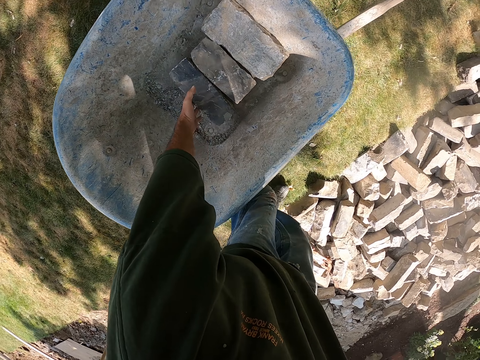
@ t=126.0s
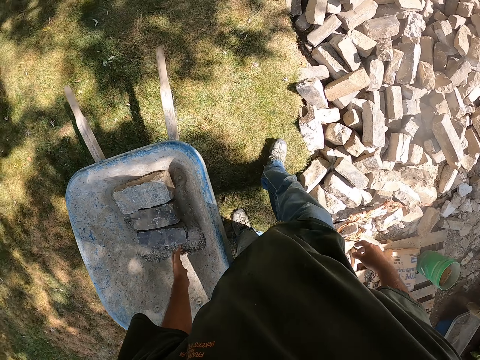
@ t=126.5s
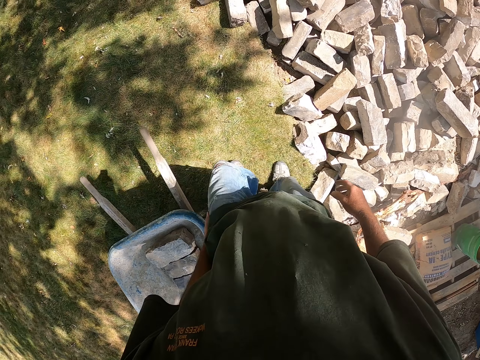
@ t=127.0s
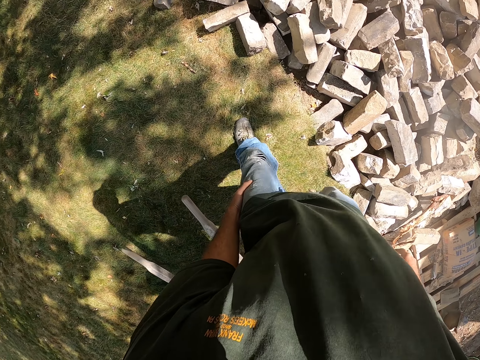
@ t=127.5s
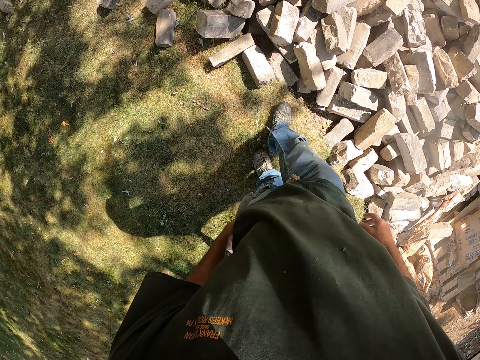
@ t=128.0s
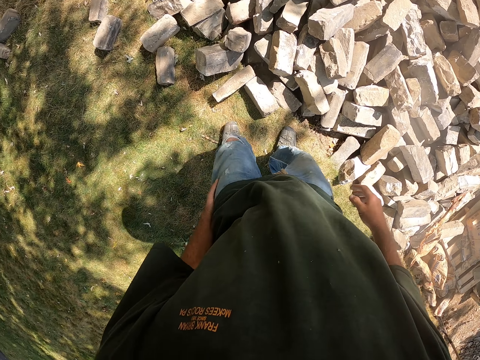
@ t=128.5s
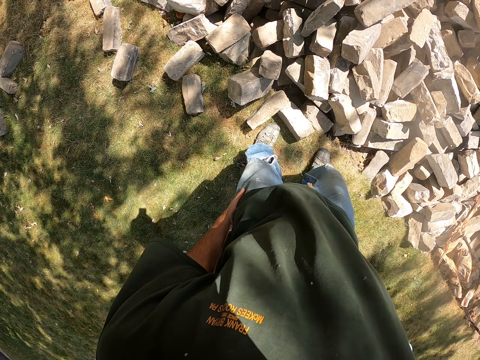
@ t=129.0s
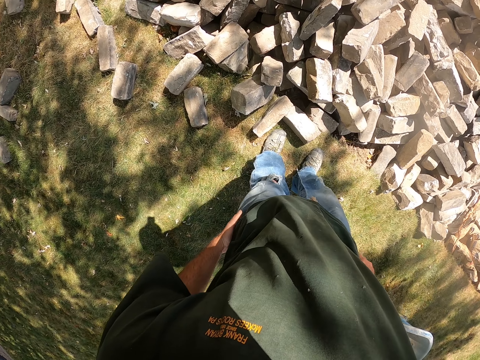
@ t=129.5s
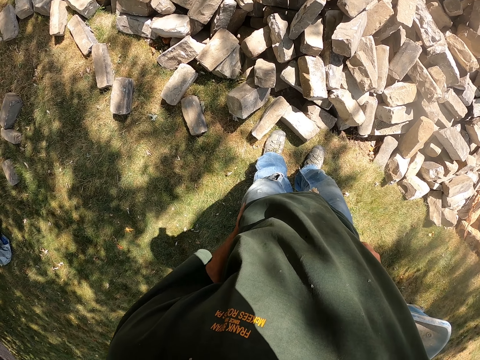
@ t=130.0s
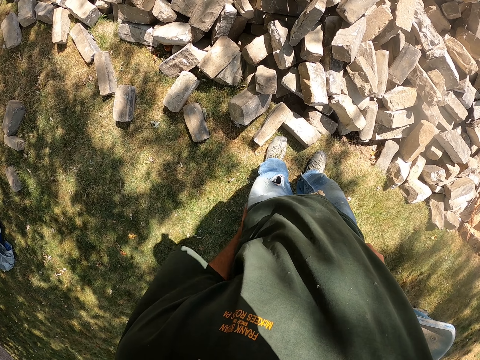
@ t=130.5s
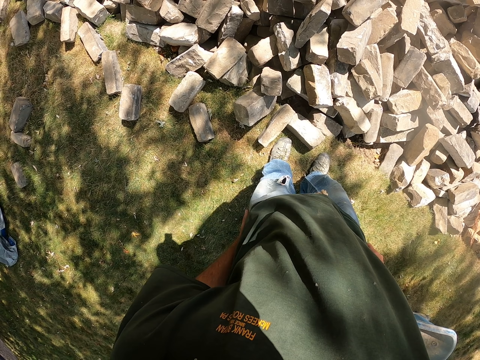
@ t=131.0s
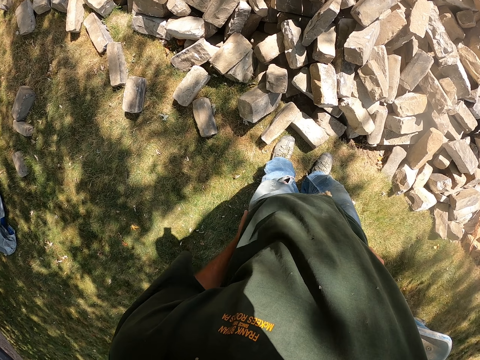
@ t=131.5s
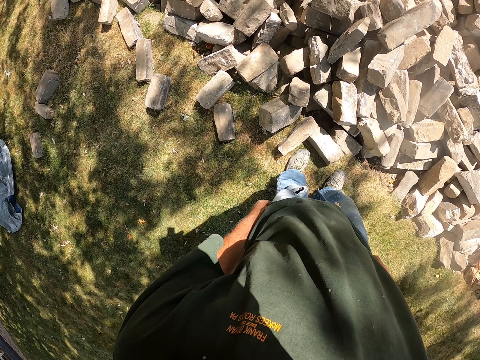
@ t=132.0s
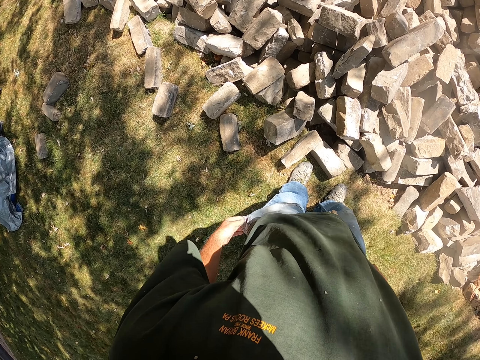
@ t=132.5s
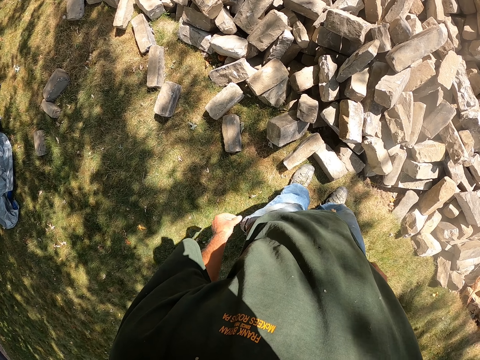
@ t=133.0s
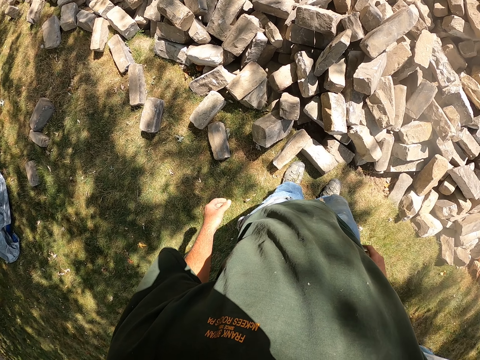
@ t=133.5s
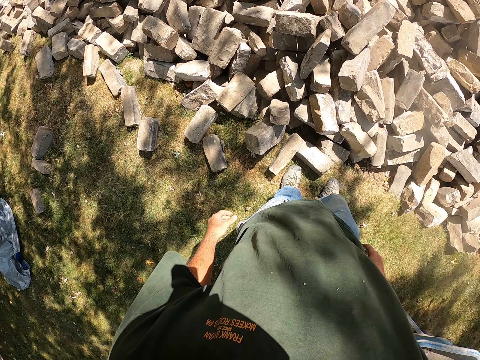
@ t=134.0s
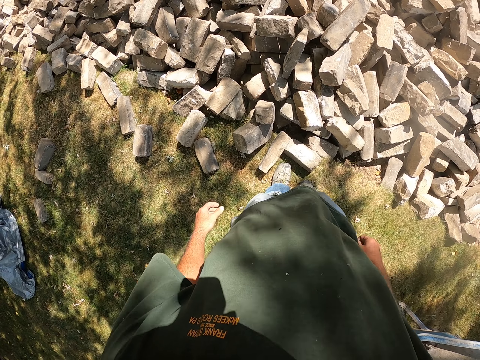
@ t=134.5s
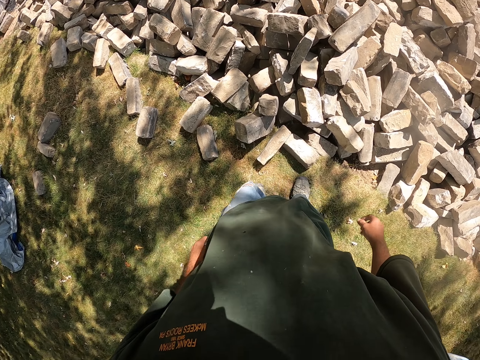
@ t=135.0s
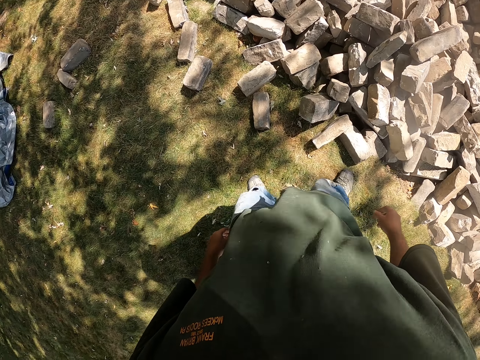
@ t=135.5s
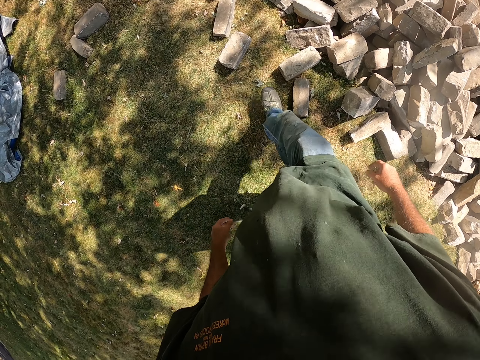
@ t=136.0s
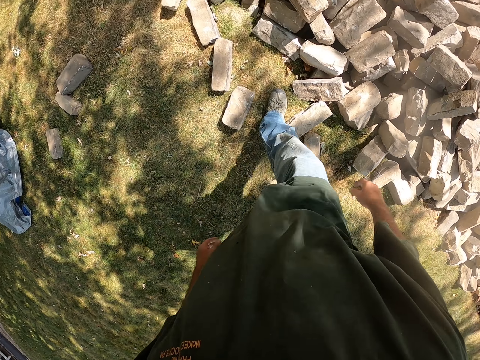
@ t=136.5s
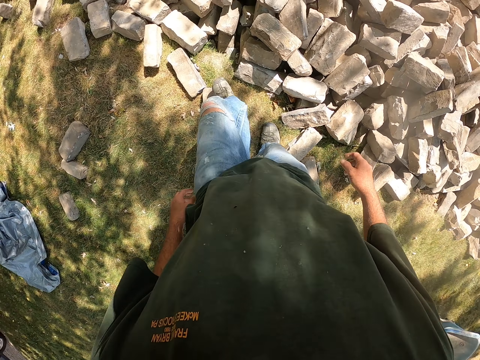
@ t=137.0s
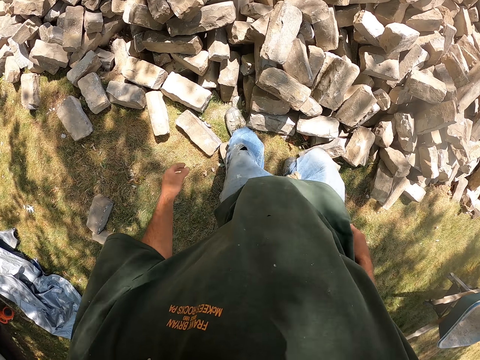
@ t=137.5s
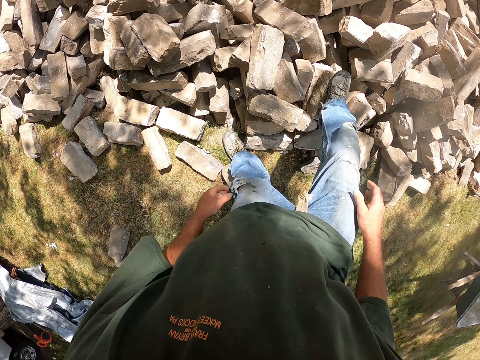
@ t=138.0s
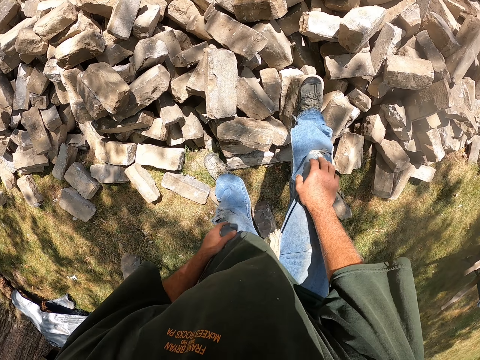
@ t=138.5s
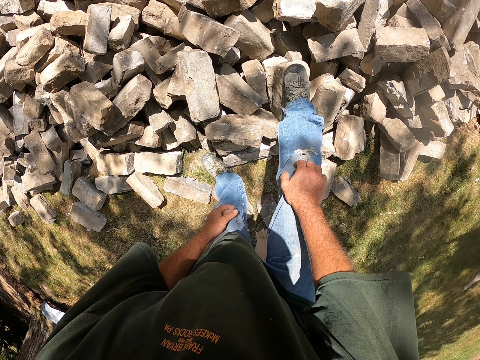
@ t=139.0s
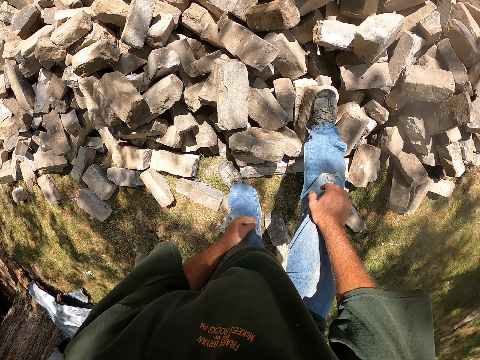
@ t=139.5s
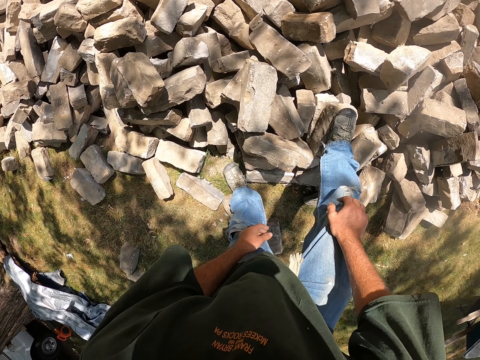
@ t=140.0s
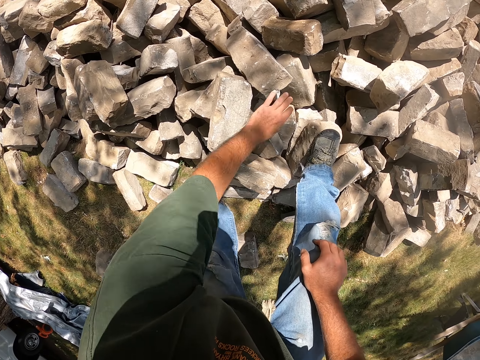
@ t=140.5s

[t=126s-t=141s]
The camera wearer puts the brick in the wheelbarrow. They walk, rub the leg. They stare at the bricks. They walk. They put a hand on the knee.

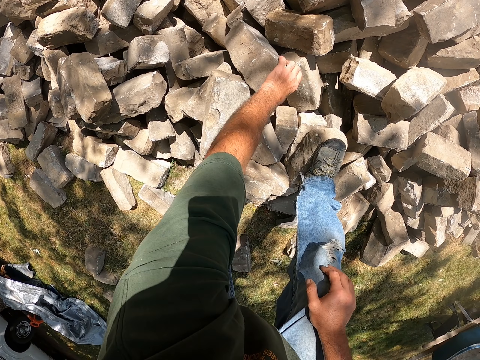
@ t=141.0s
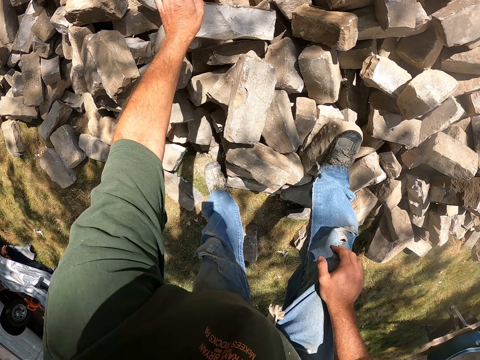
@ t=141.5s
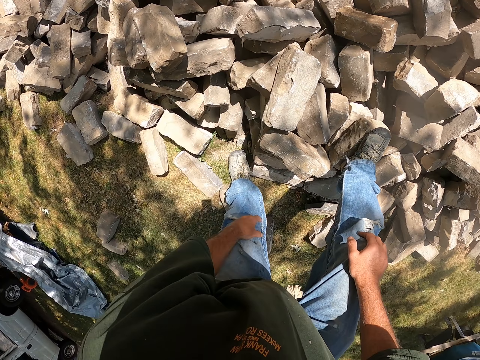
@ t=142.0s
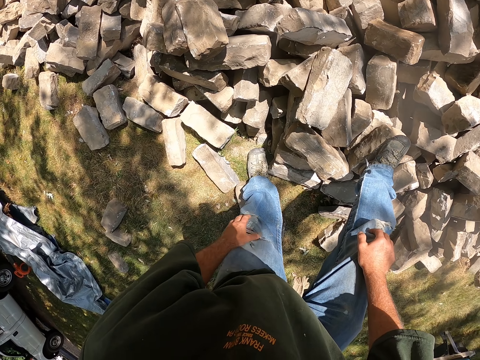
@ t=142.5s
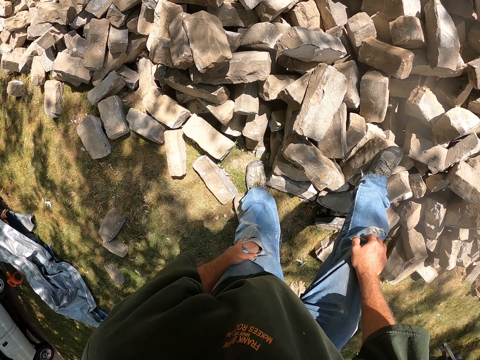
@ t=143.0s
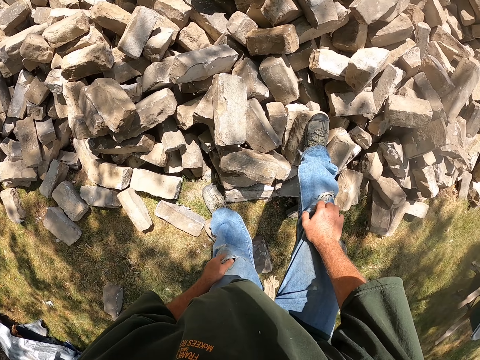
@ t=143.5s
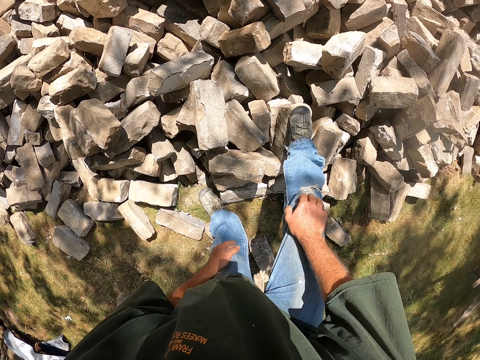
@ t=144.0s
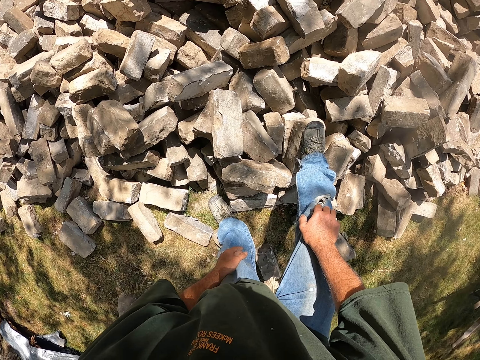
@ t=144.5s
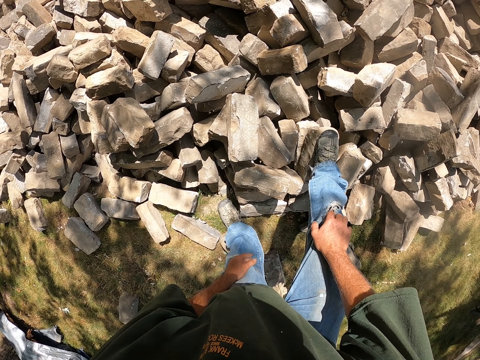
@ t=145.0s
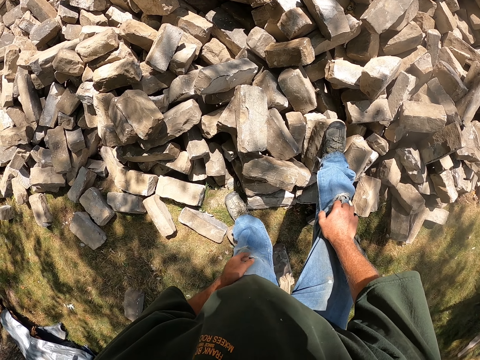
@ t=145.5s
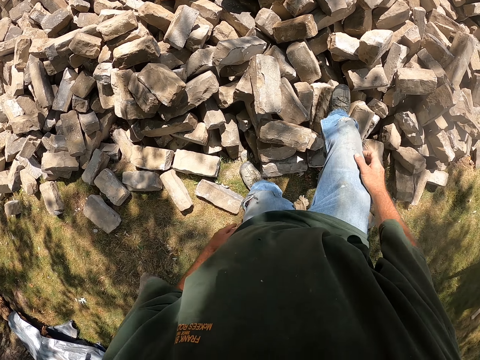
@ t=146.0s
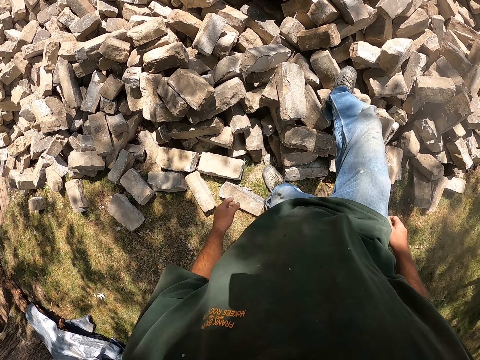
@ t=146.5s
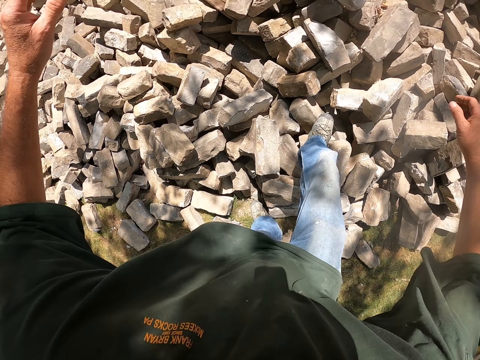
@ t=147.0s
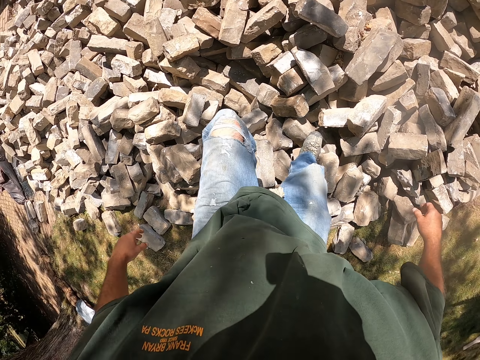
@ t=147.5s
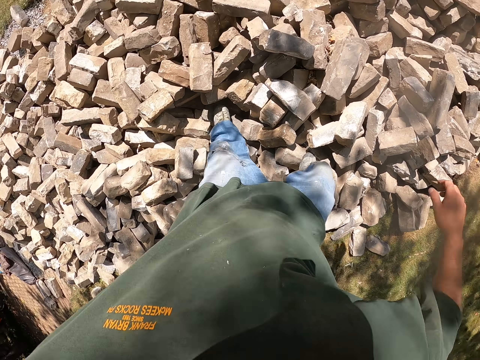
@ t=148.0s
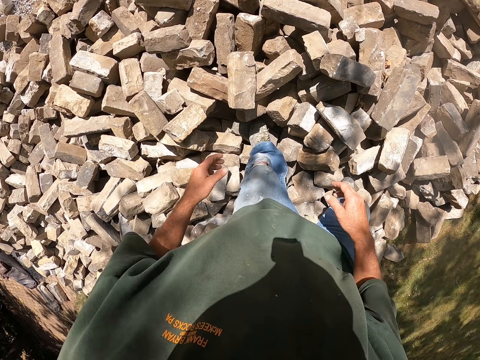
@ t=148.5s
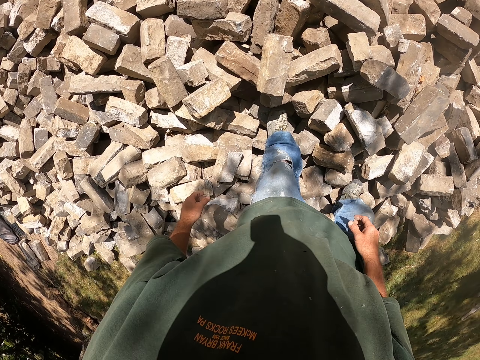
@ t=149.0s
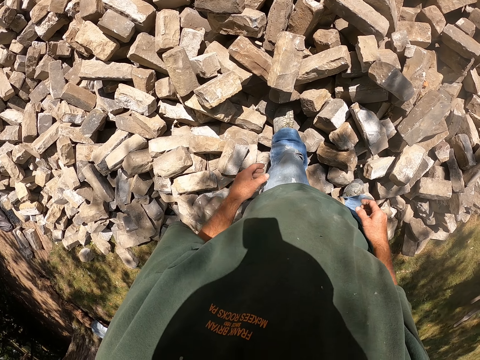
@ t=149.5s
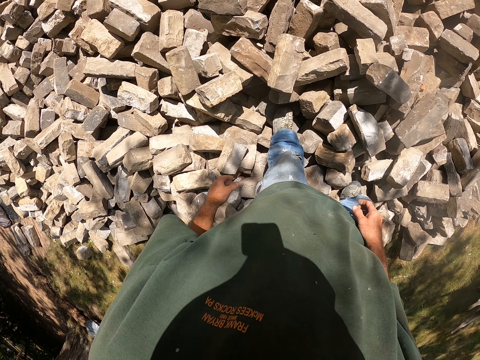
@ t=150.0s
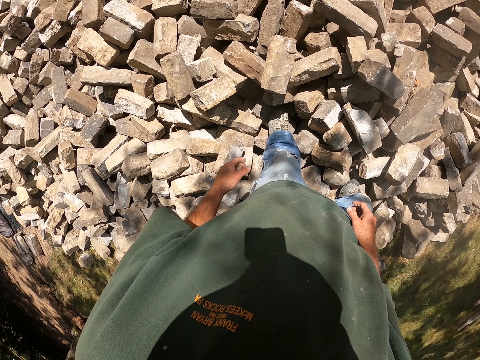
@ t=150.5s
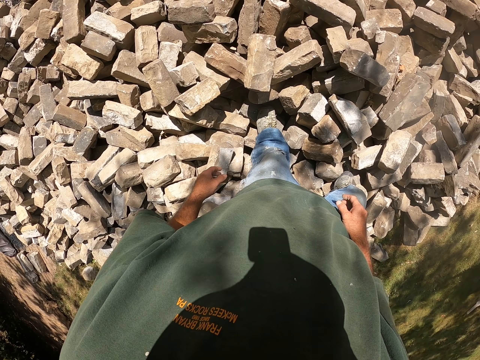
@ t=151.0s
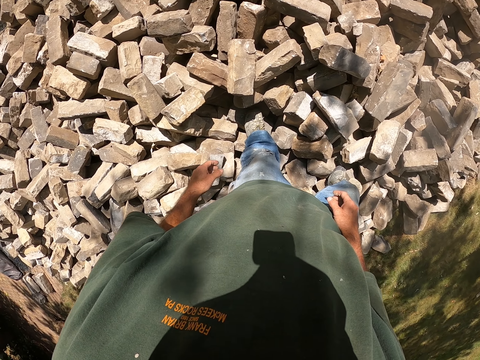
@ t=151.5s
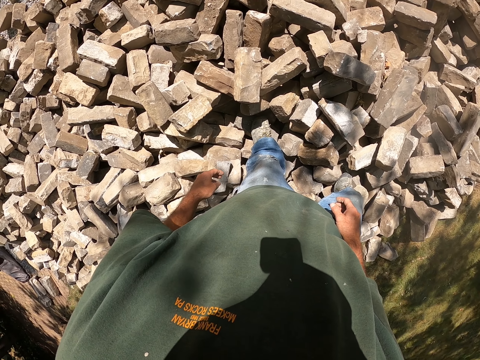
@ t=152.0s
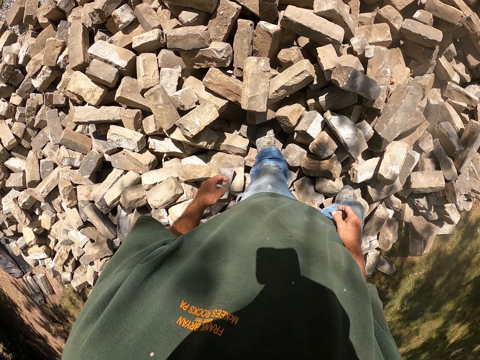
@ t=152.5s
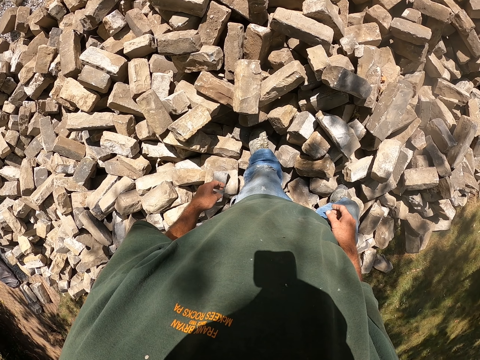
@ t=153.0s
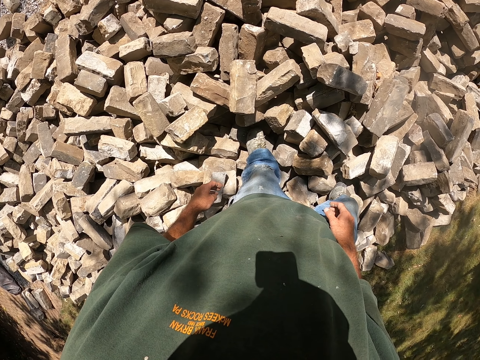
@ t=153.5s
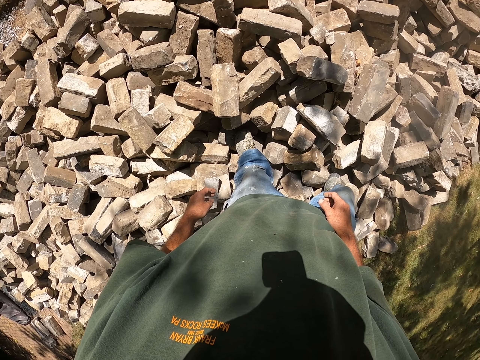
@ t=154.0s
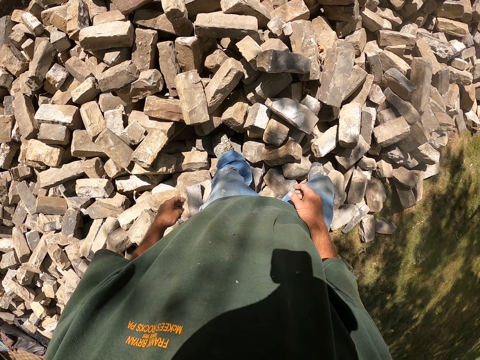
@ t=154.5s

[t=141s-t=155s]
The camera wearer picks up the brick. They turn the stone. They stare at the bricks. They walk. They step on the bricks. They stare at the bricks.
